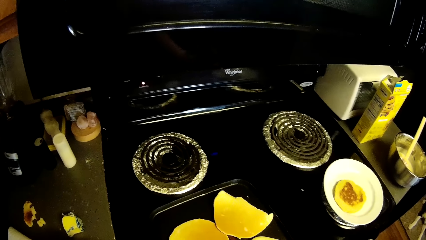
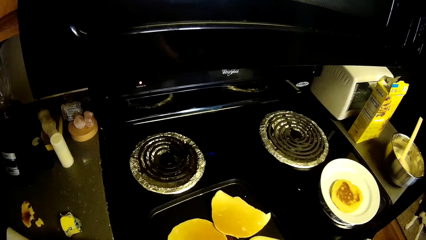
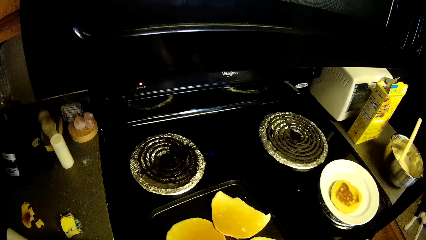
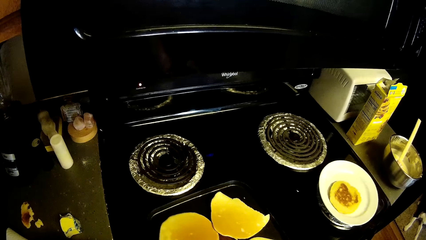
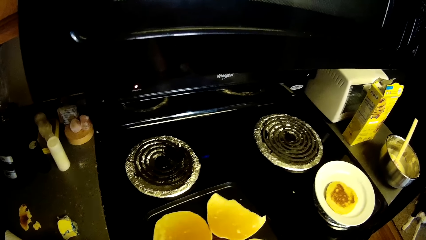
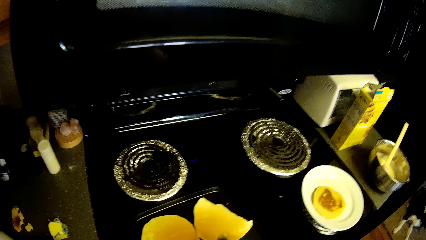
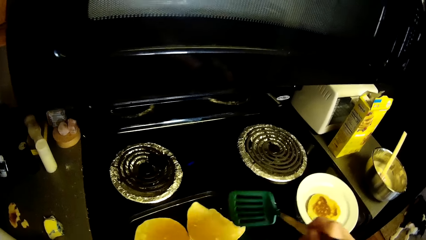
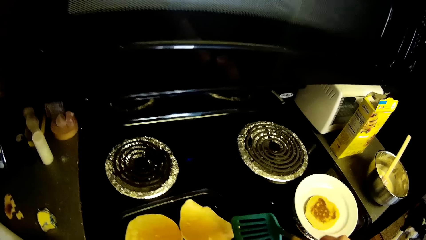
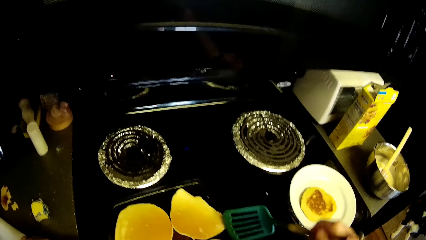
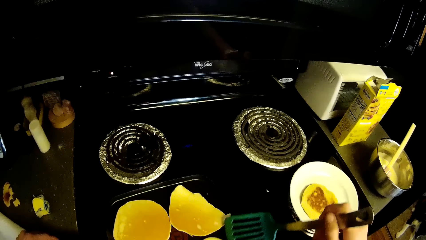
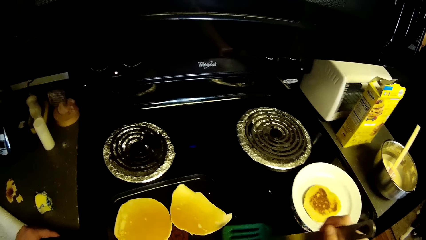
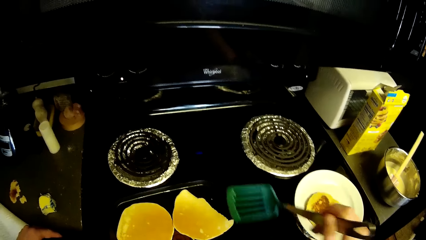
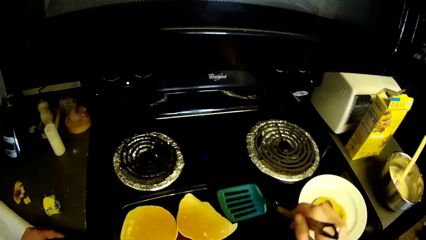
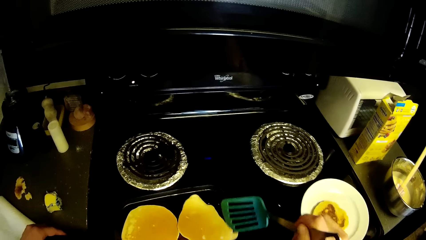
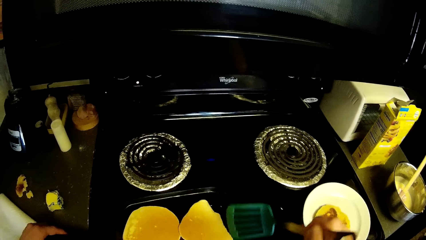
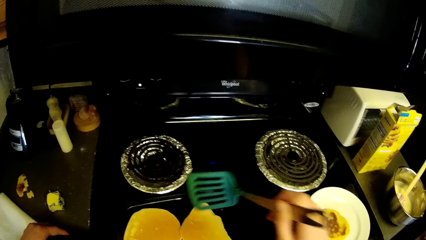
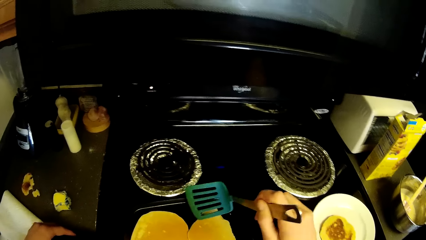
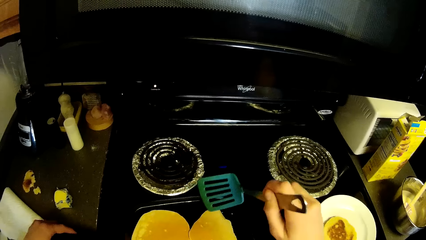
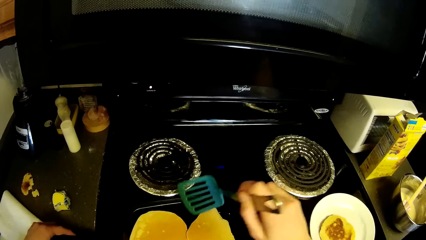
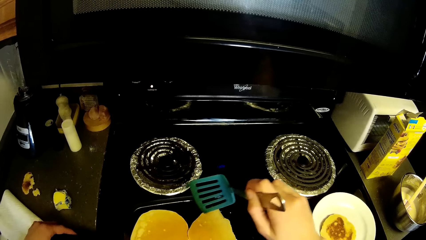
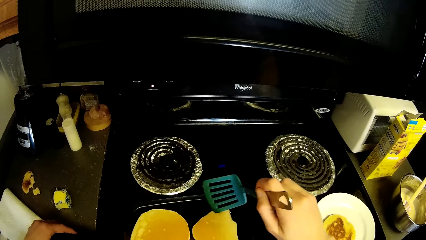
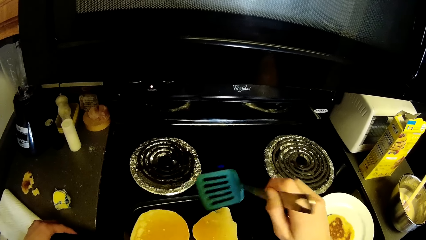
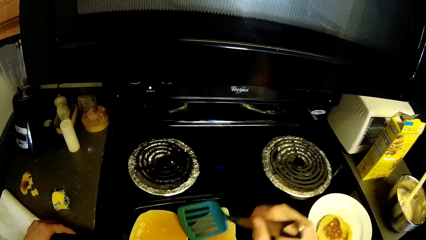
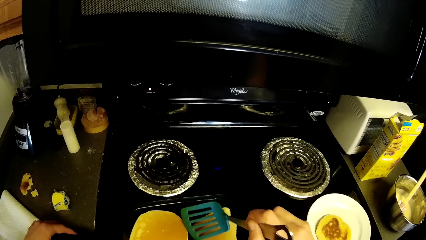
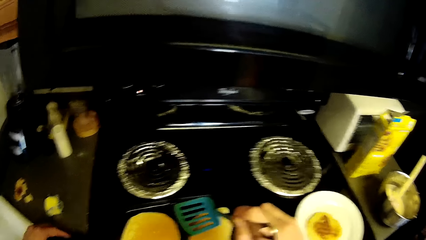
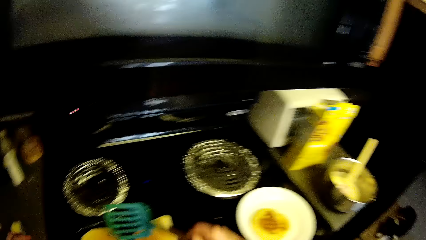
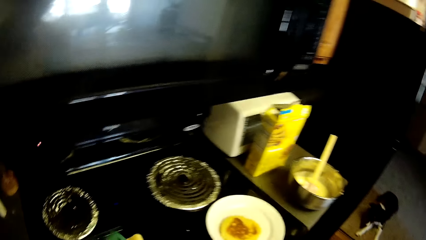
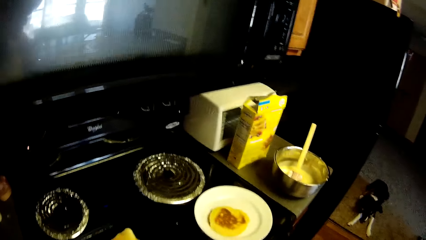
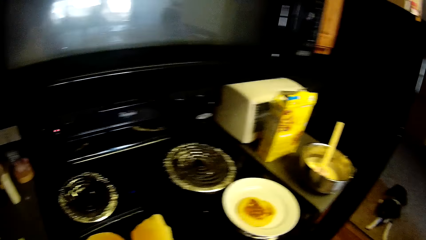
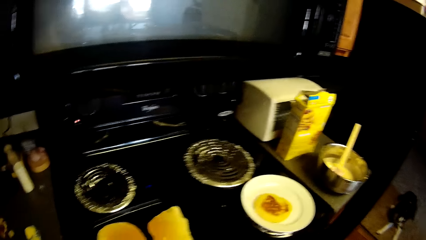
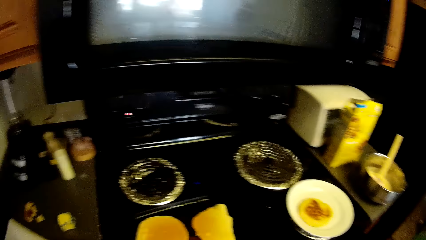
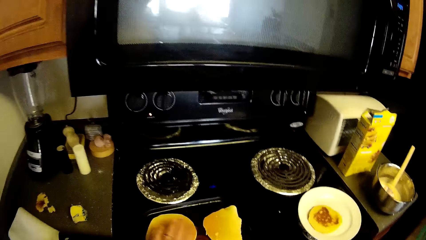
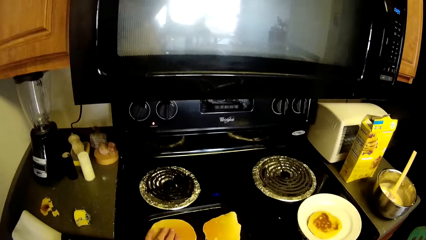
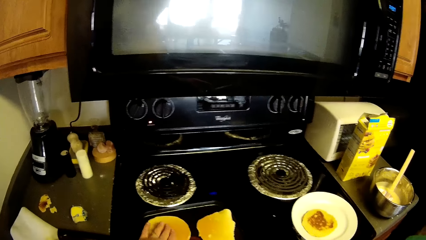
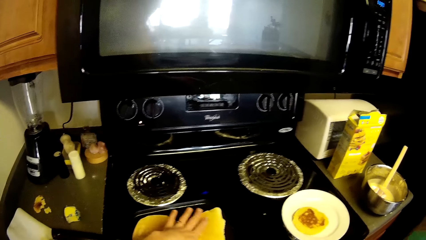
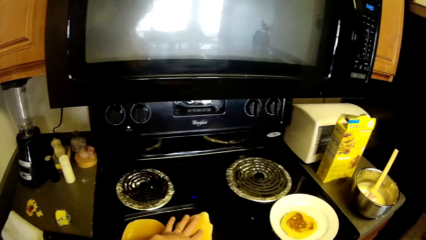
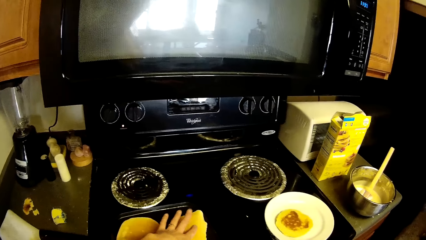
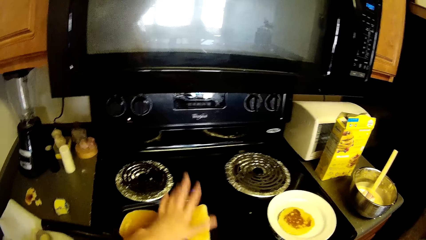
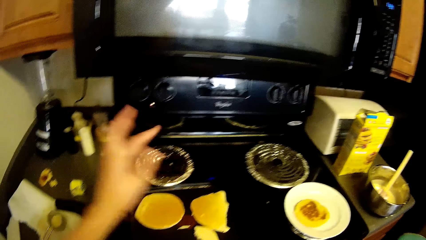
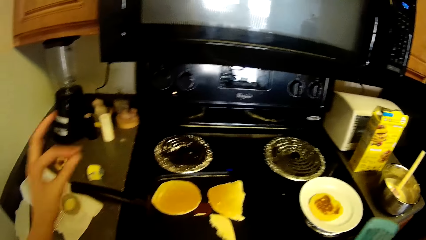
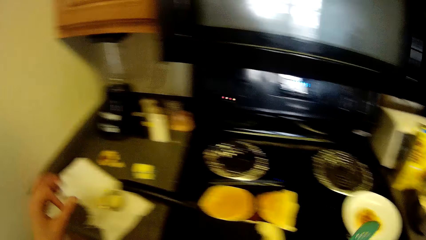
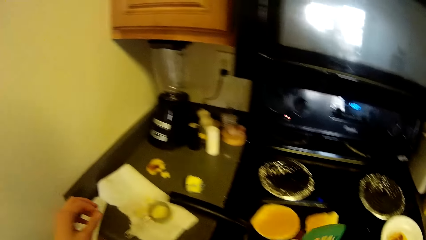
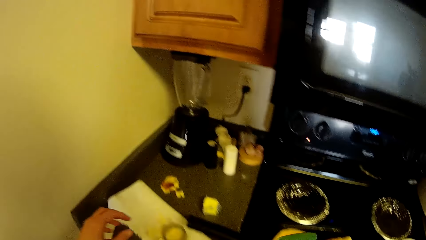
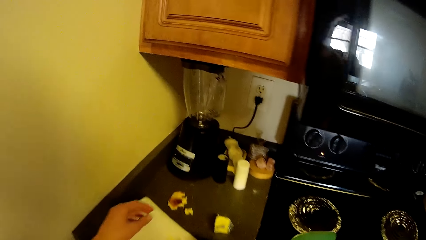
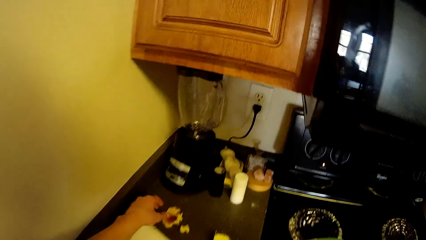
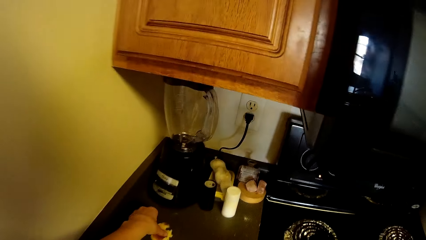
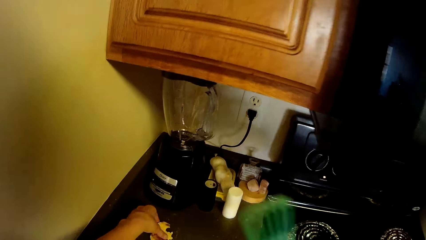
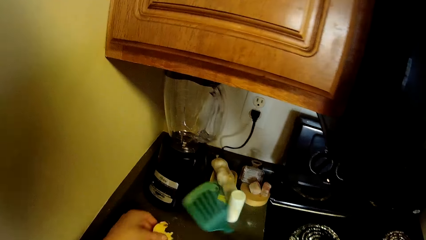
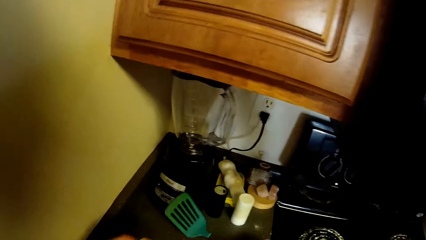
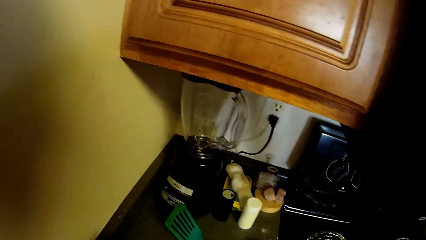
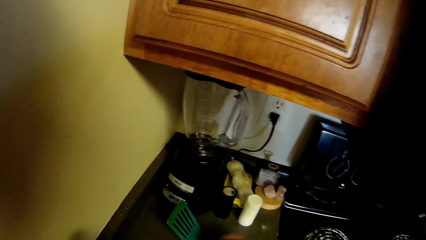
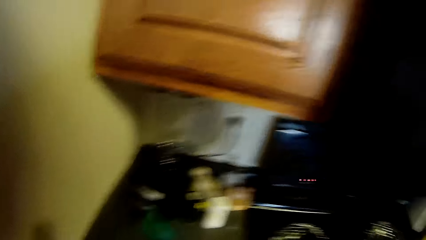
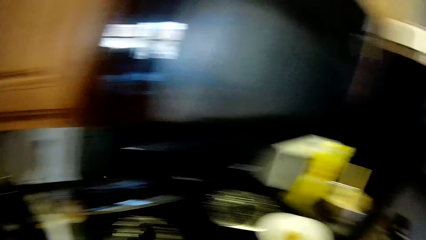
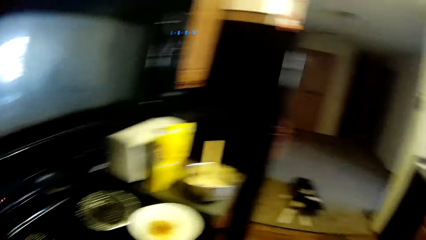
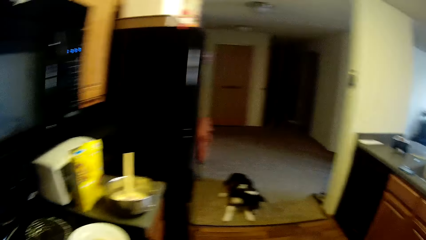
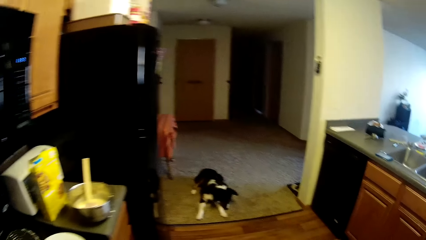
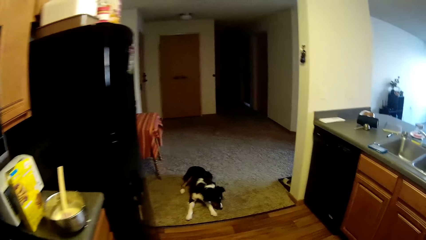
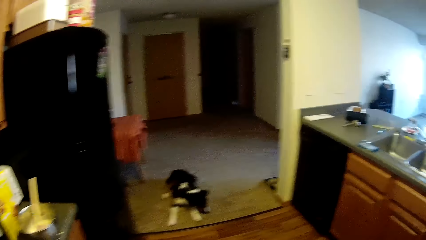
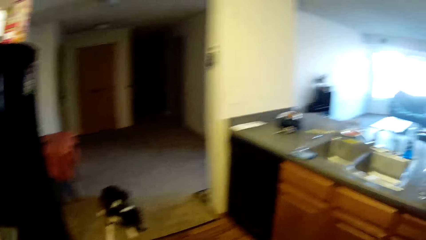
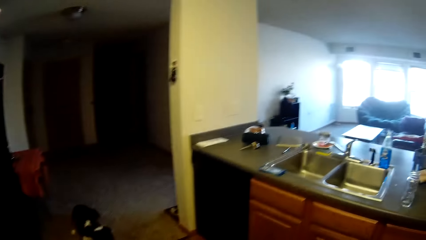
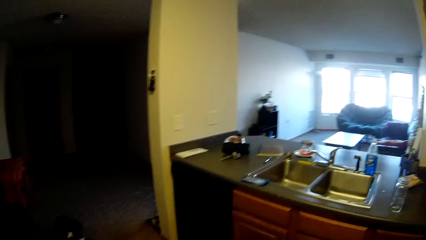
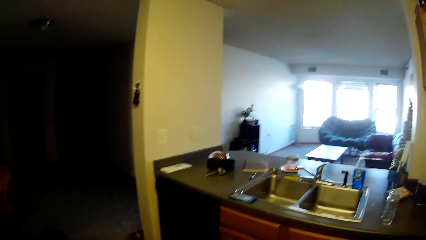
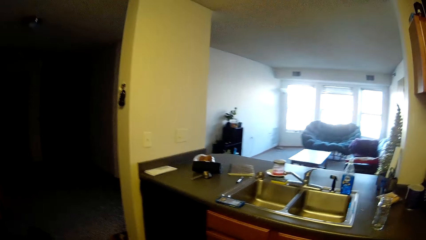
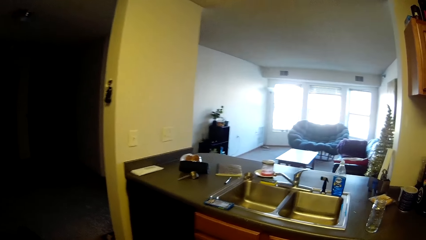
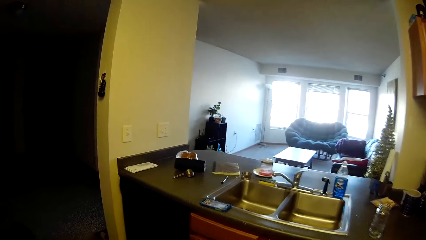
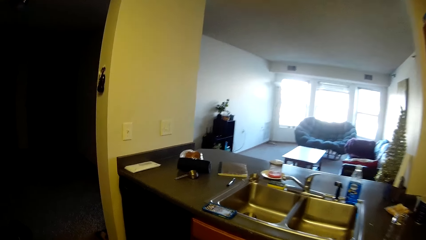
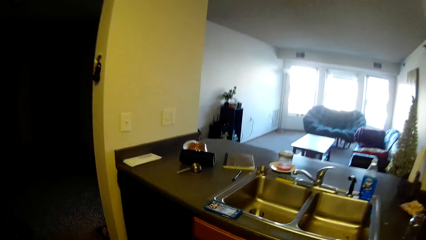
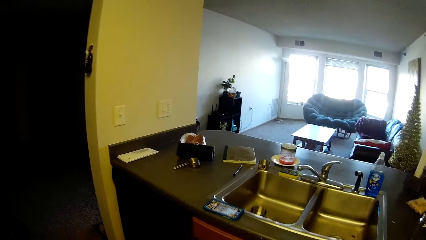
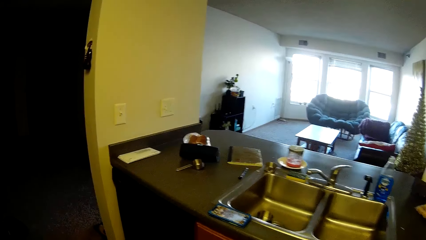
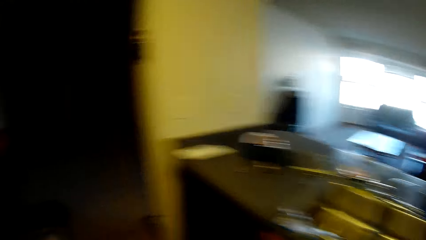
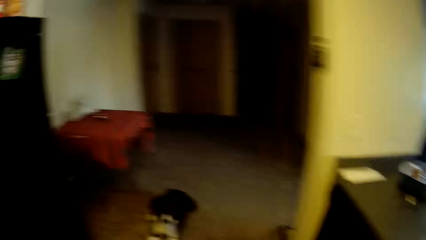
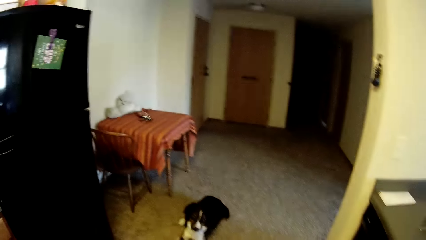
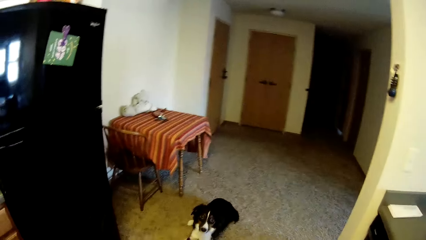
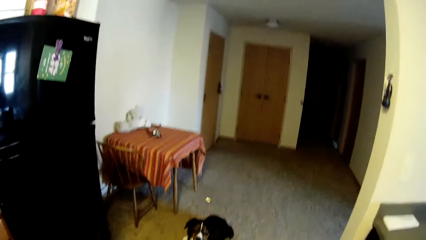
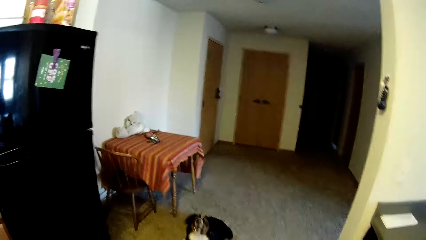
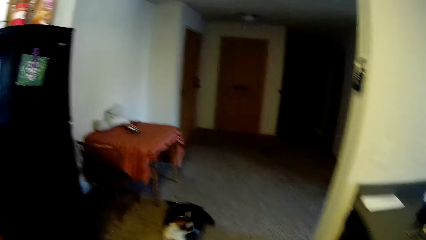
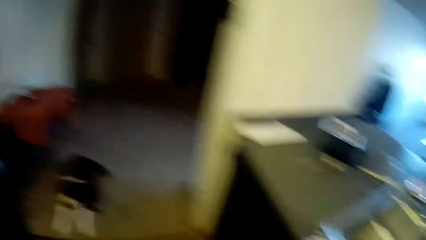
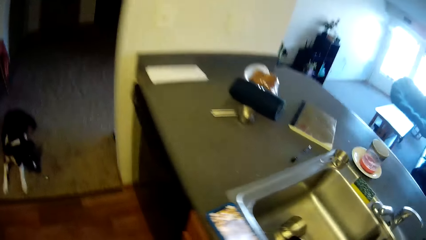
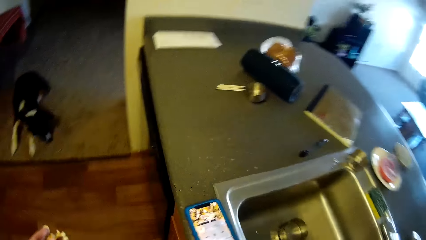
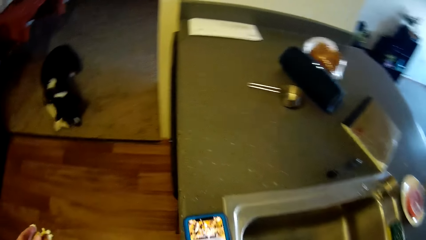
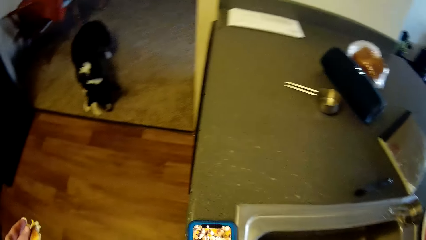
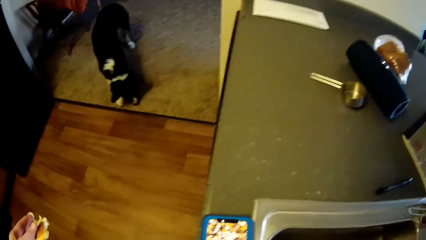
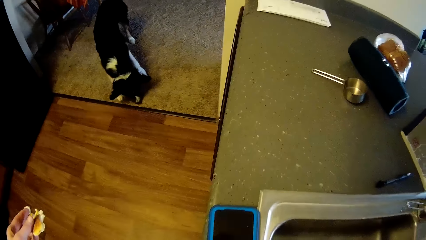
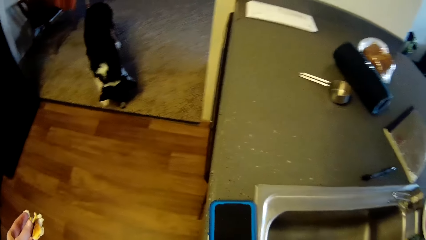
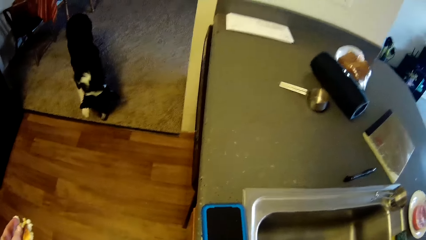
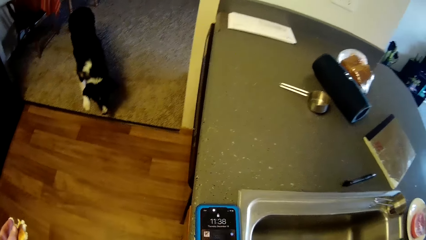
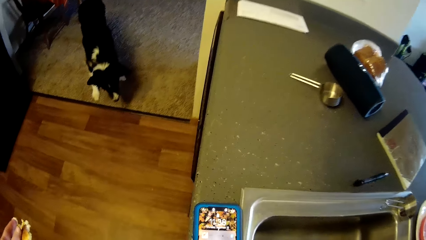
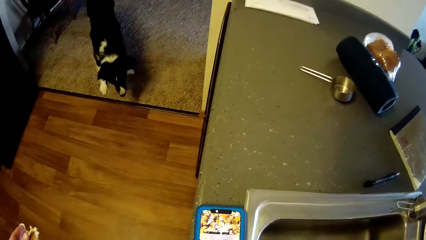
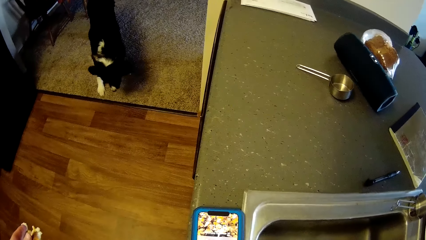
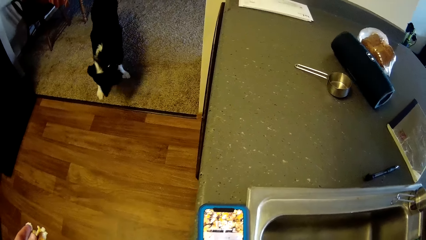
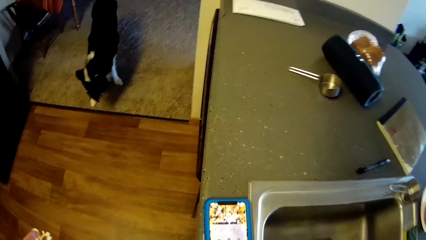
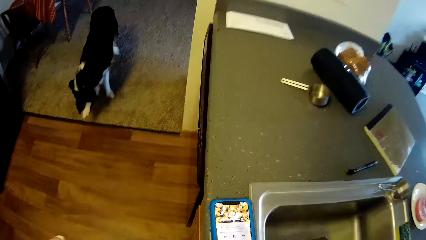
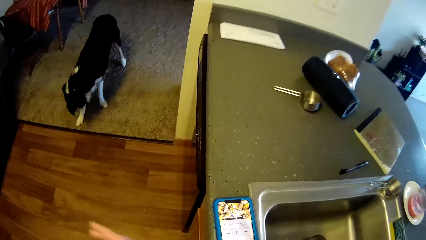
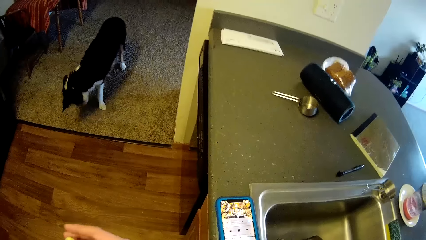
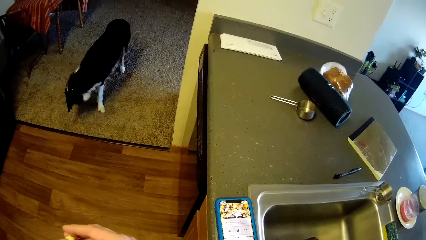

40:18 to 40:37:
The camera wearer adjusts the pancakes in the pan with the spatula. He touches the pancakes with his finger. He picks up the pancake from the kitchen cabinet and drops the spatula on the kitchen cabinet. He walks around a room. He moves towards the kitchen sink. He throws the pancake to his dog with a hand. He operates a mobile phone with a hand.
